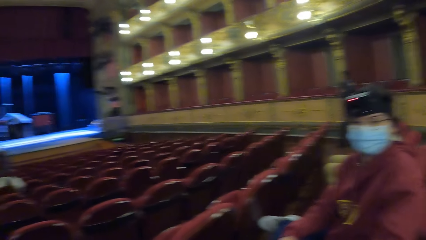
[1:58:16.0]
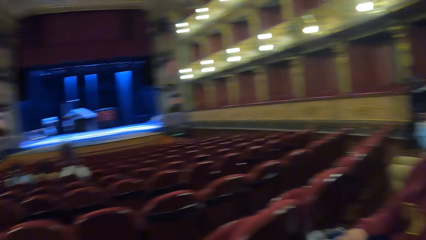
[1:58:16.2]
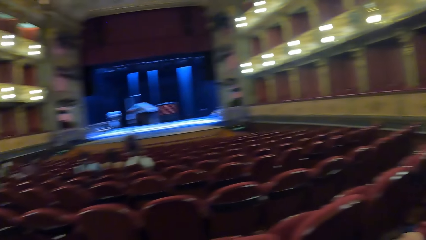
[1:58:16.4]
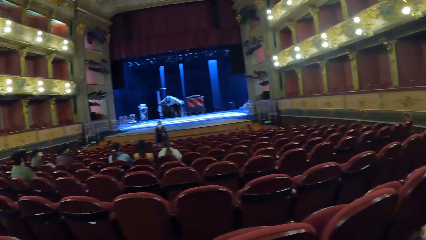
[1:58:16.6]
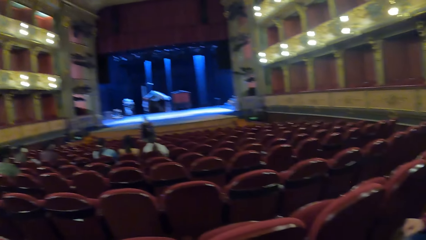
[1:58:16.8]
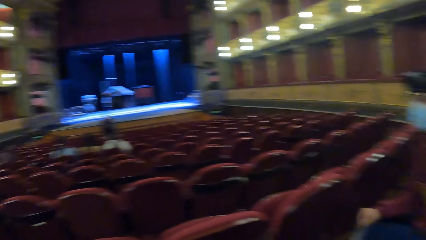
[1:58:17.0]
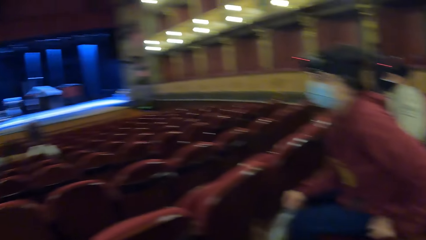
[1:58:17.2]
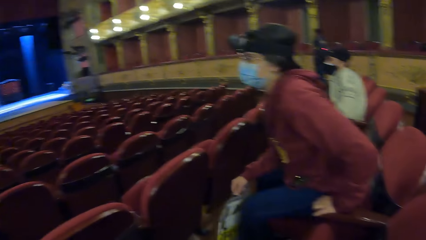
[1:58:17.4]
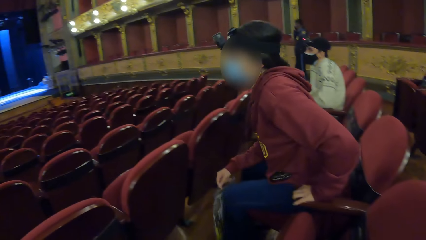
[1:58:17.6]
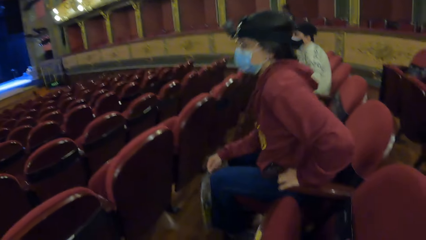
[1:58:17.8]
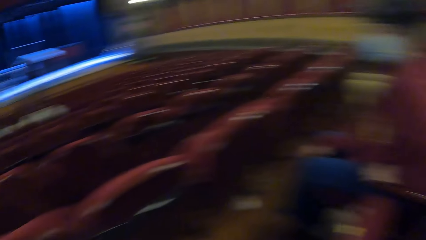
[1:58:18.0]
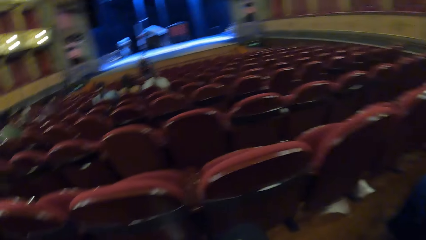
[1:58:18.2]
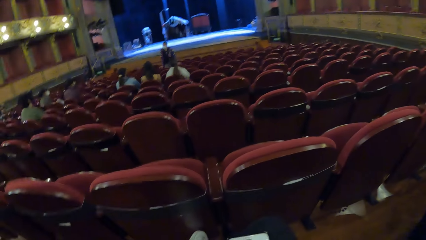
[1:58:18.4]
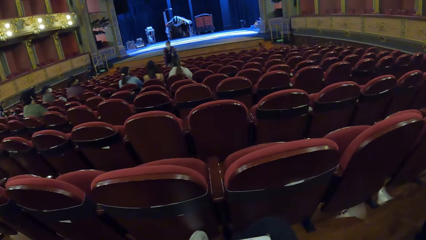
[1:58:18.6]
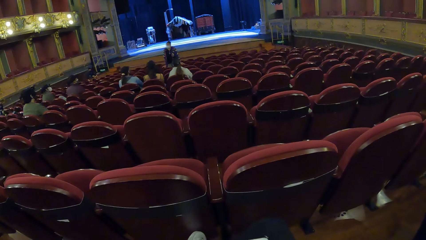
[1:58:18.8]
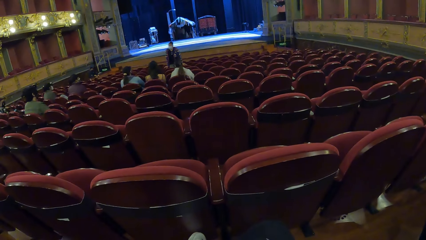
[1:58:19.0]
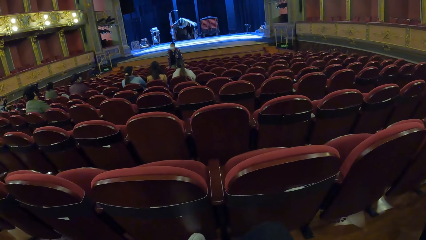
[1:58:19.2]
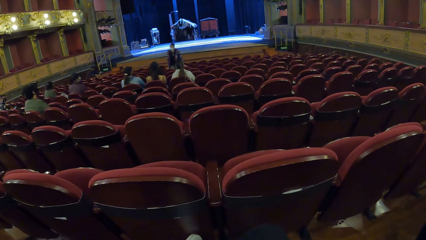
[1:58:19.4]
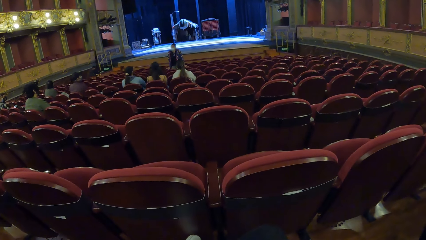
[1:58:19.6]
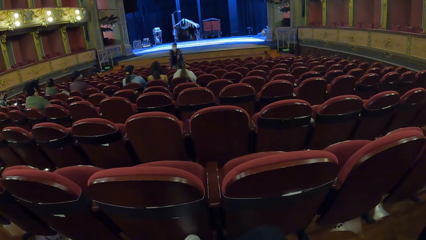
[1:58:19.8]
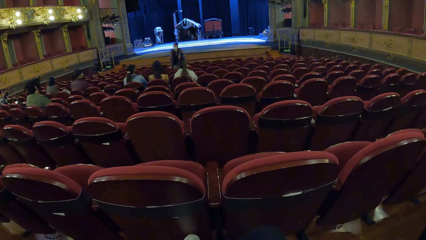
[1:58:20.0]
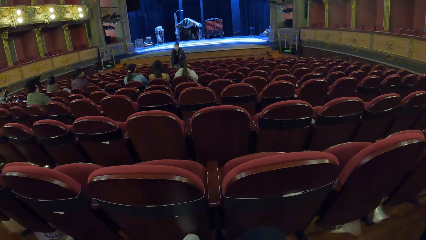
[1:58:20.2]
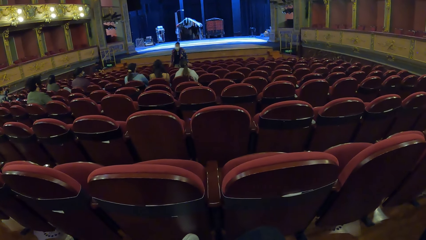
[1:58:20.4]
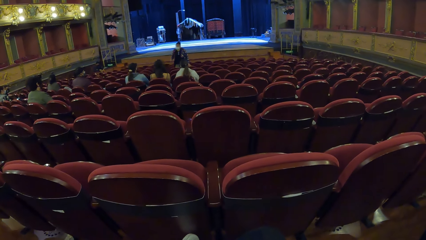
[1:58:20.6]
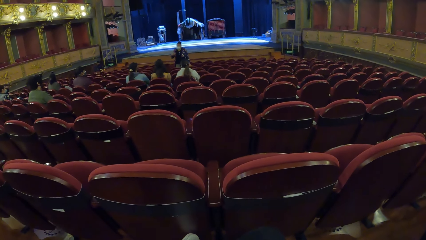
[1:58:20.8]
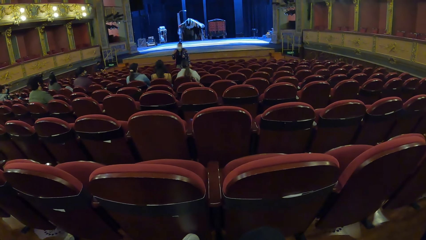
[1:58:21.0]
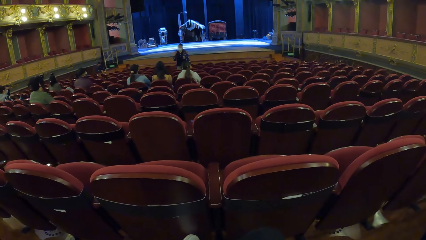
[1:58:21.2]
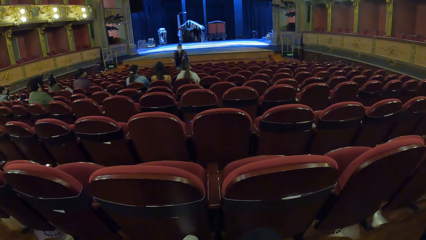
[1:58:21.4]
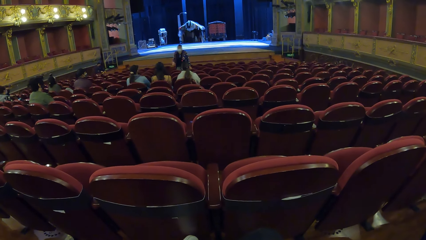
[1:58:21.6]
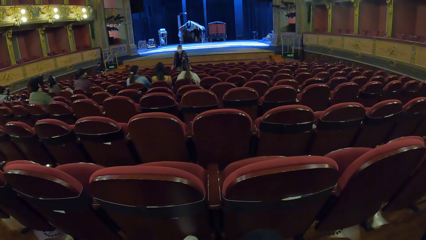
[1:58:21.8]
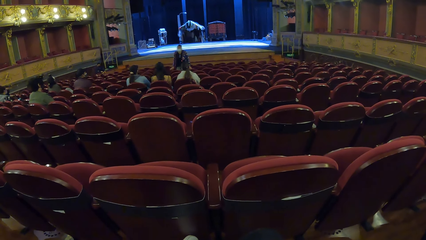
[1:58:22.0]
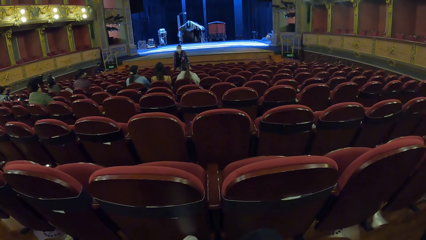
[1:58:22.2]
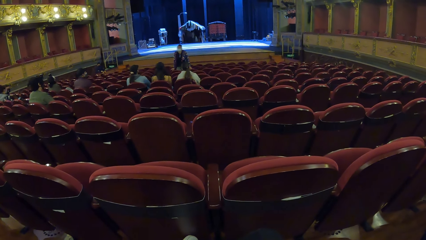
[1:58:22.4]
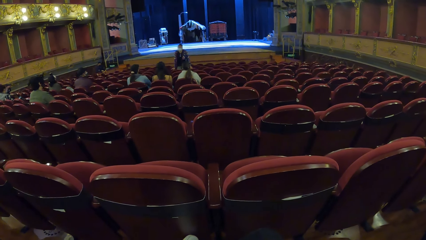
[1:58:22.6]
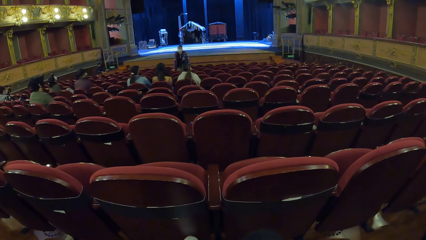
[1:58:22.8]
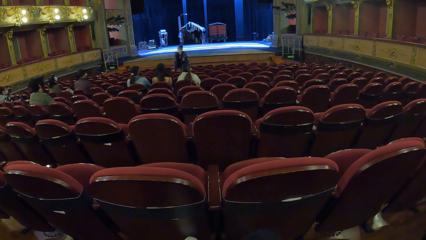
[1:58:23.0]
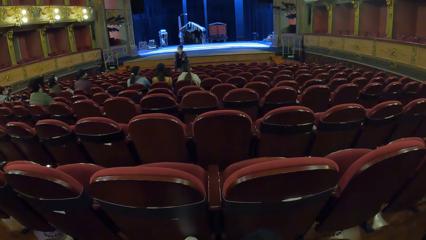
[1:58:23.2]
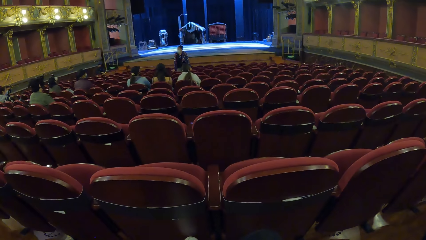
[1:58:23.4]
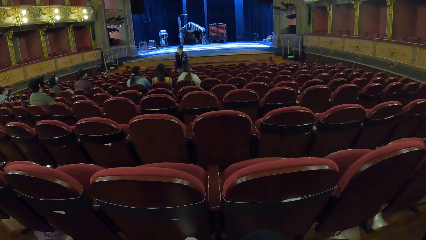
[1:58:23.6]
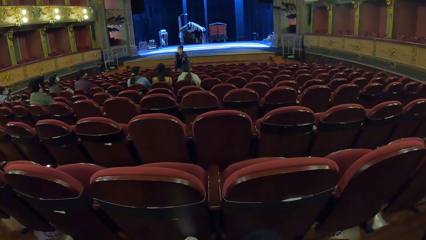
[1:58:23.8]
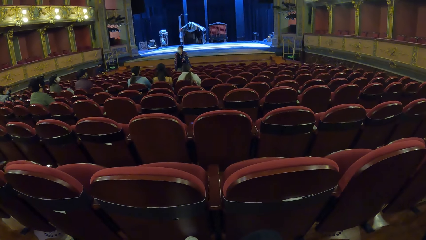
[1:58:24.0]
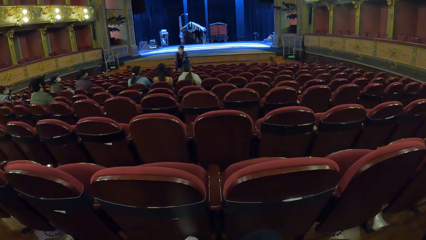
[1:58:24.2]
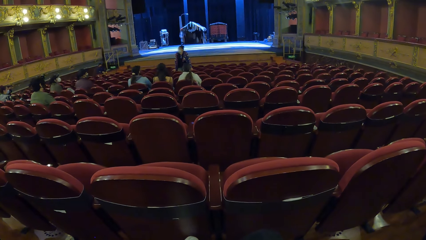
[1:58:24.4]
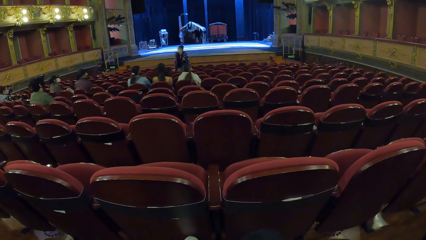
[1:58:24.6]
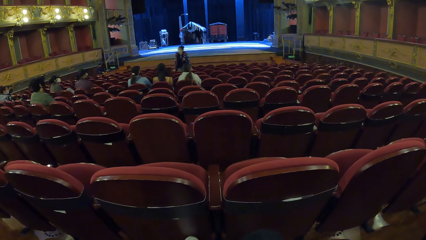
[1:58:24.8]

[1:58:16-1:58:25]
The camera wearer looks at the phone. The woman adjusts on a seat in the theatre. Another woman converses with the group of people in the theatre.

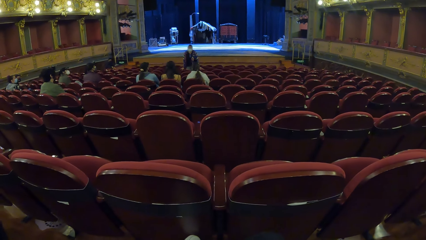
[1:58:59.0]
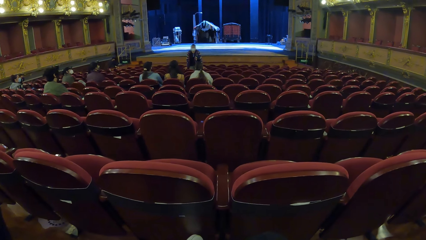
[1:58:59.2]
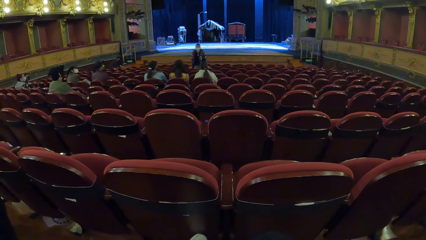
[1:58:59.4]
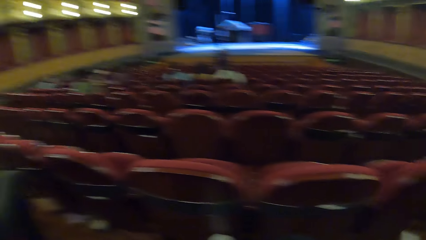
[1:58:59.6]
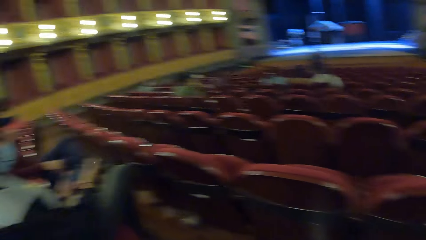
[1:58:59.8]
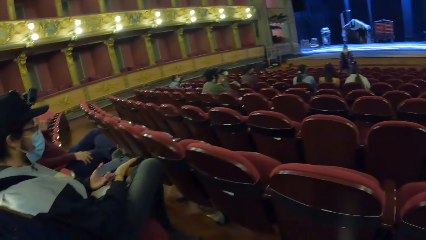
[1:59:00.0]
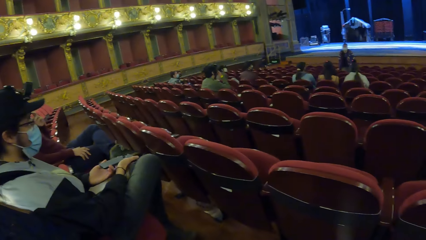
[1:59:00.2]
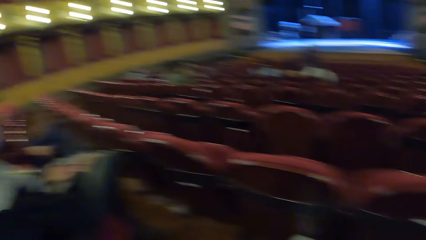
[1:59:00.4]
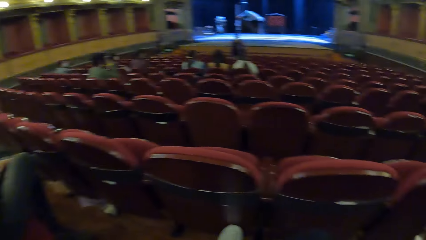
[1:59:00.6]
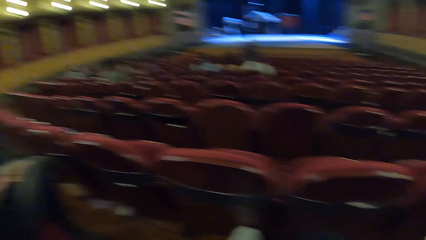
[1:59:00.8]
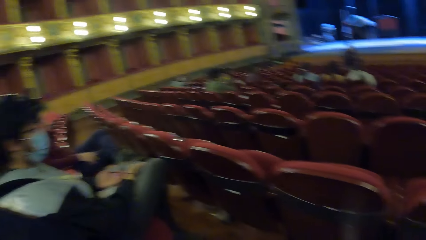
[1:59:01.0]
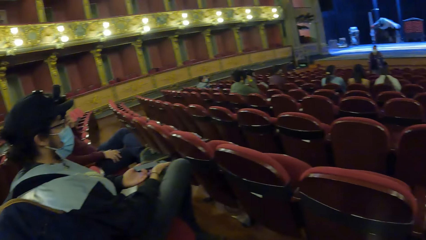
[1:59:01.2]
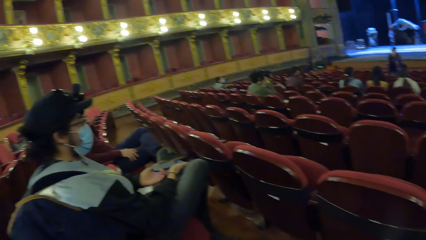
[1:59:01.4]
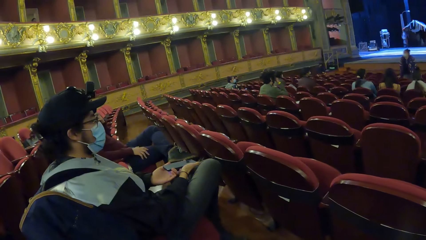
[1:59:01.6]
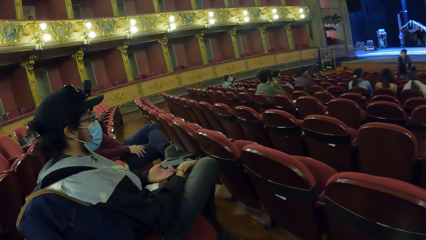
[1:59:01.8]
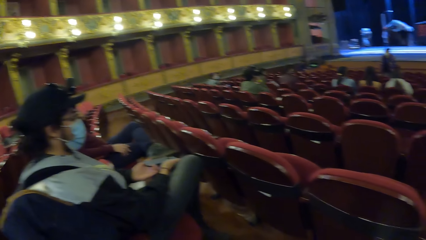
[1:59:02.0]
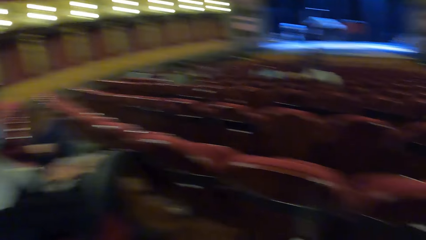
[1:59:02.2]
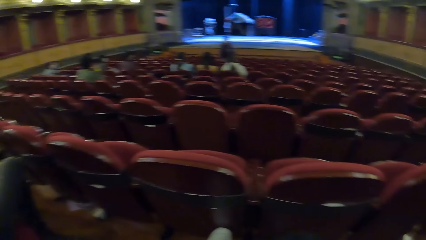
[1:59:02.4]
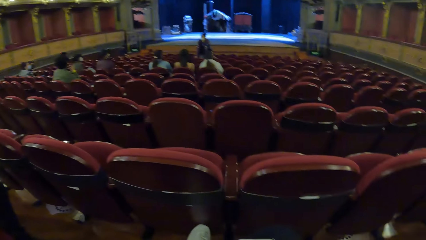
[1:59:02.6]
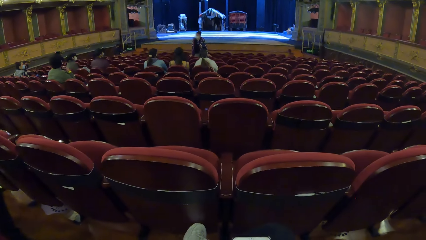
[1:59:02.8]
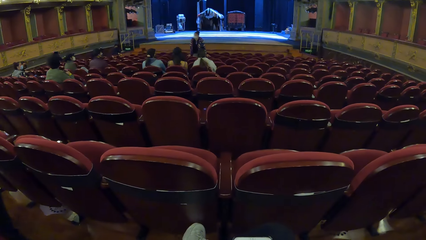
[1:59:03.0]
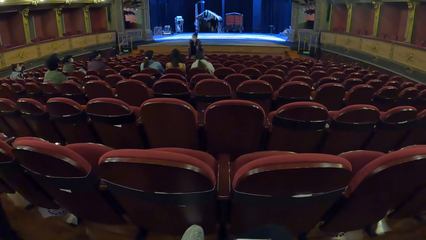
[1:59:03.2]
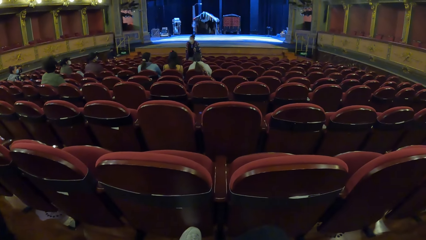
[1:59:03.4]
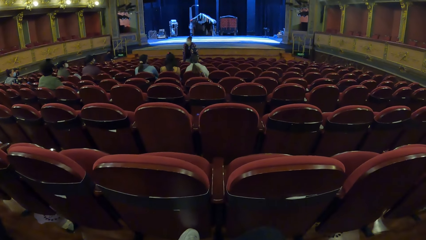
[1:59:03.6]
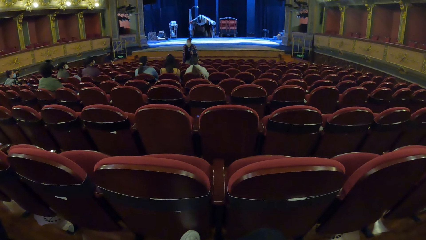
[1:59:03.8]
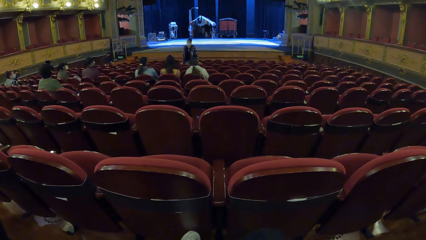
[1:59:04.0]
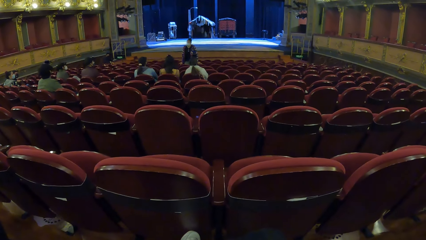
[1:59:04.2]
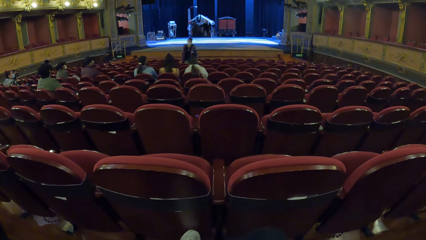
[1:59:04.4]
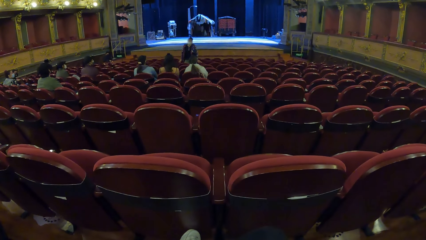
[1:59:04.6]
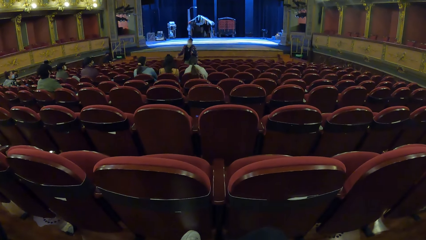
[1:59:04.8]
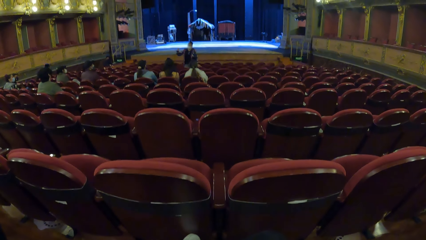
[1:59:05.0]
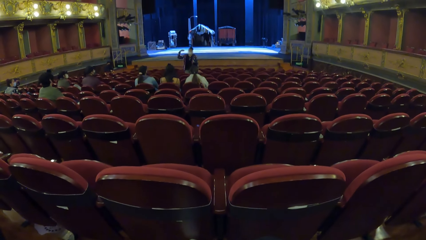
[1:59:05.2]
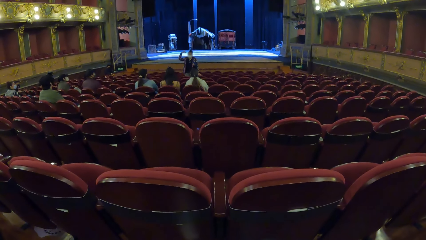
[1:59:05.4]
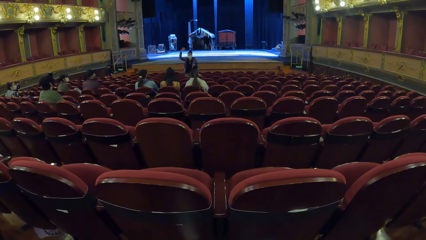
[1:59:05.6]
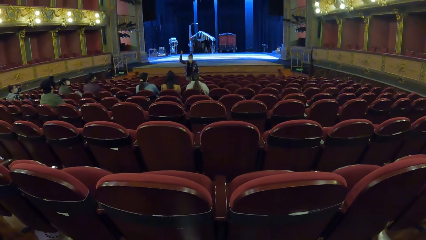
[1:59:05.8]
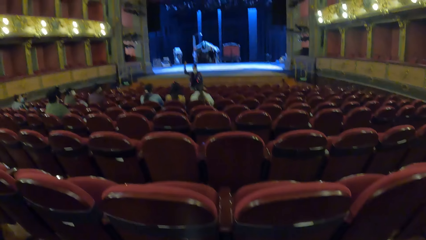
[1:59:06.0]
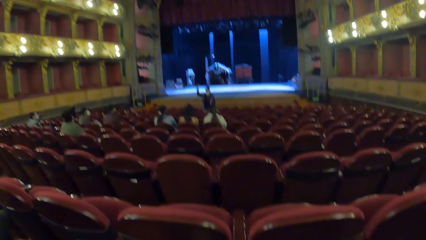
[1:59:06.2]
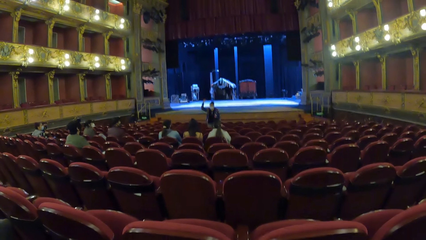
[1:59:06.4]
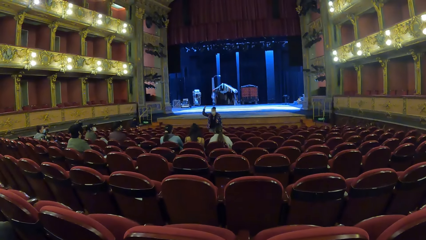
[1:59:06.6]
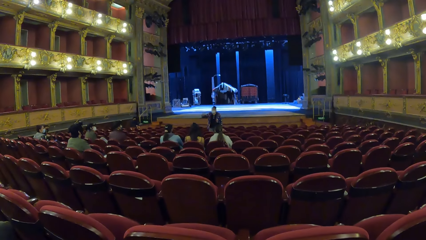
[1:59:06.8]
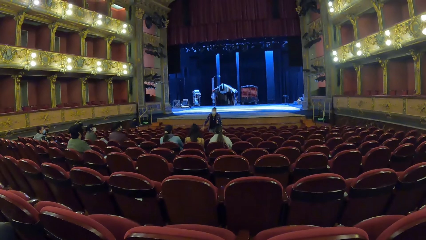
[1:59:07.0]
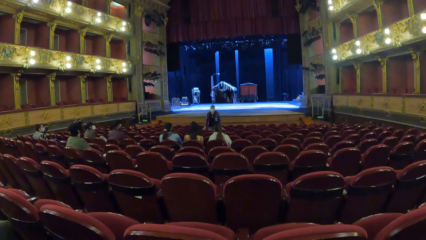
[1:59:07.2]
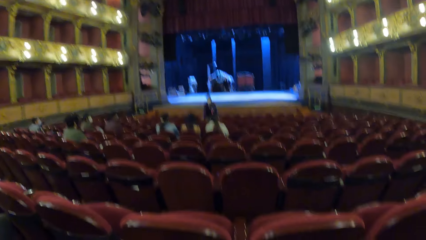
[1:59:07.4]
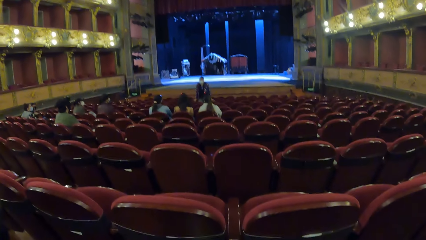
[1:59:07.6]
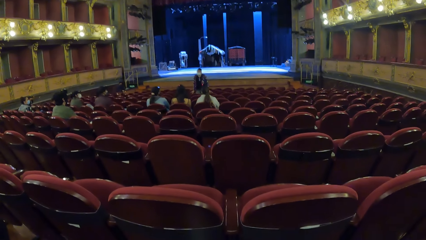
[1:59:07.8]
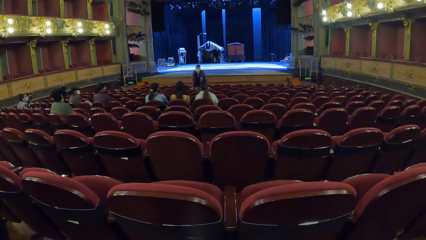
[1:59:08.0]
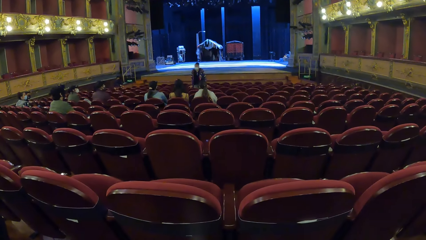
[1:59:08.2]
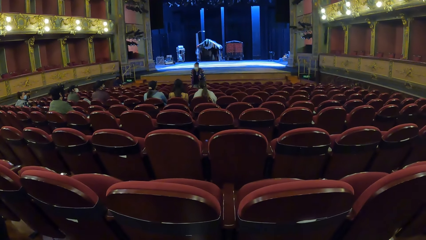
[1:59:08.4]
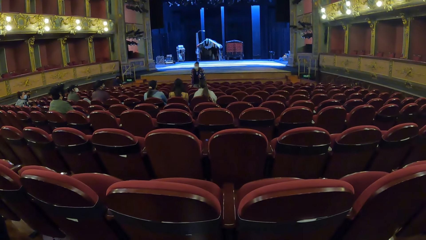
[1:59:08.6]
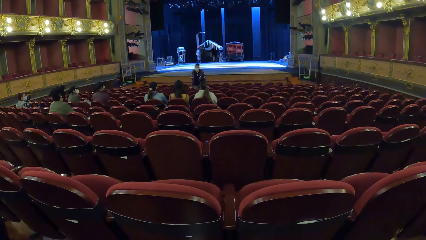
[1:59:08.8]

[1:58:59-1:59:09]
The camera wearer looks around the conference house.
